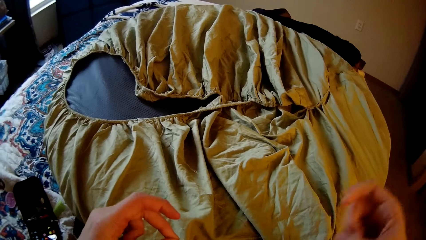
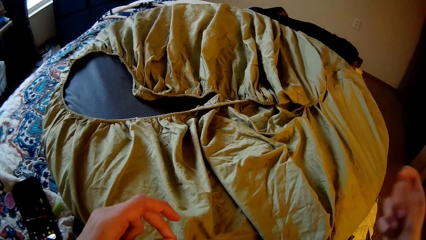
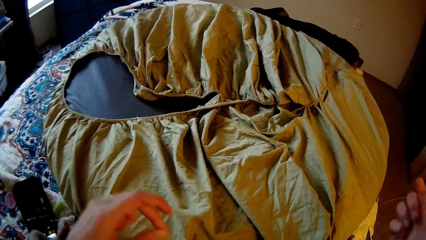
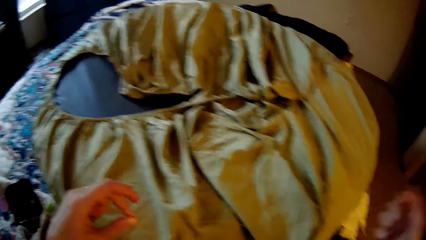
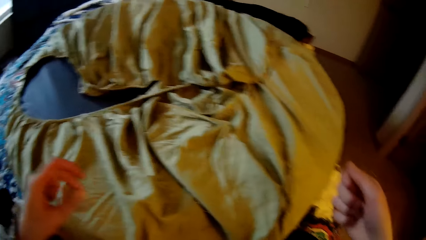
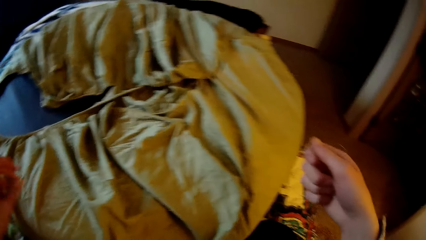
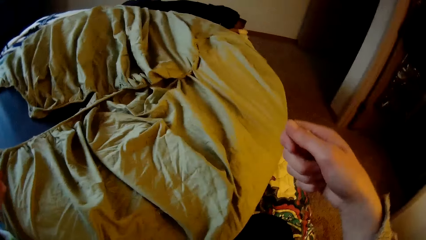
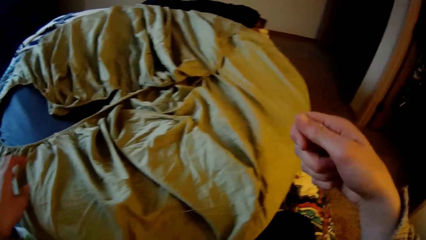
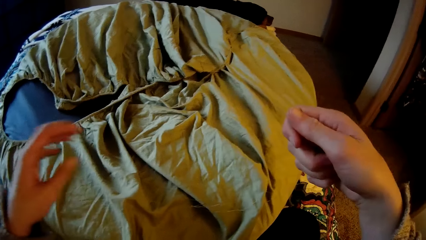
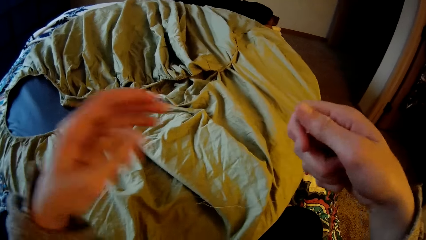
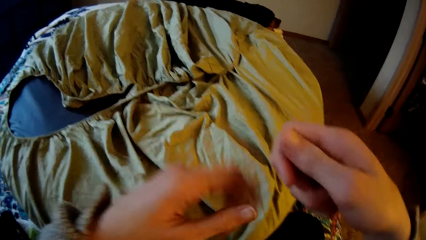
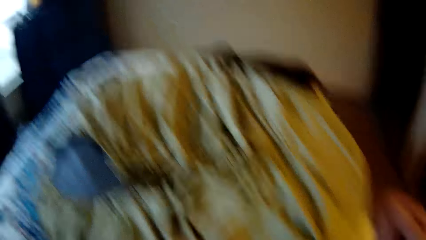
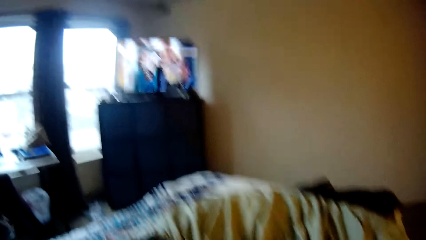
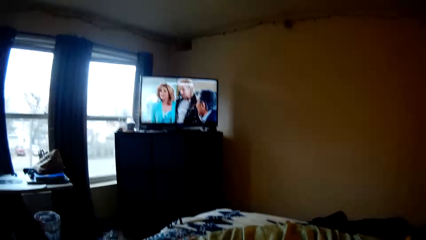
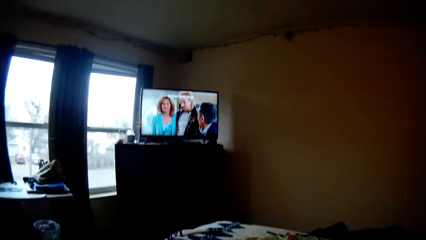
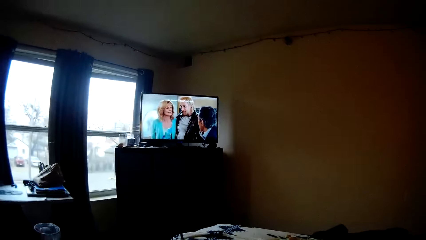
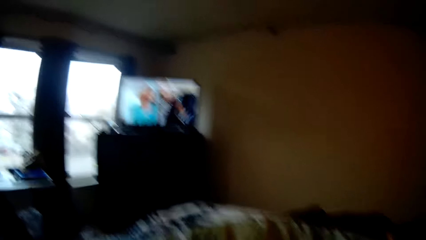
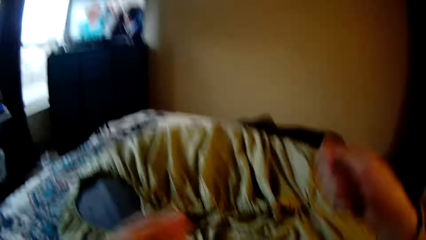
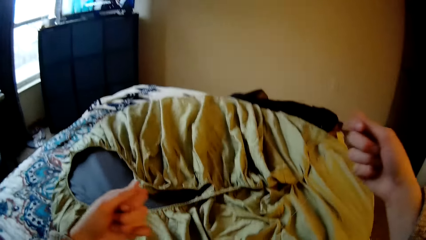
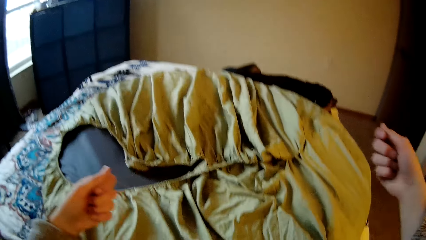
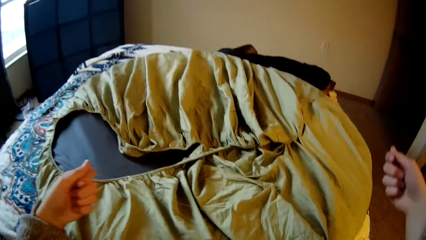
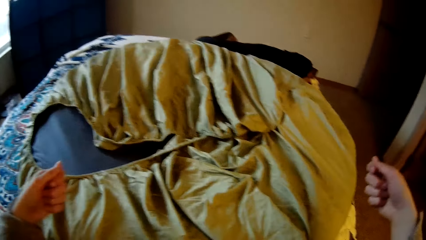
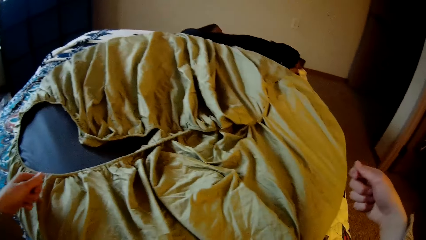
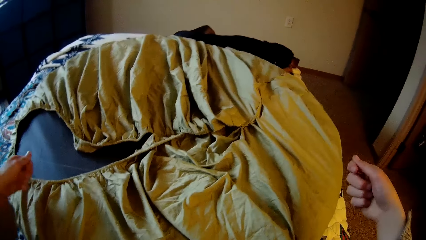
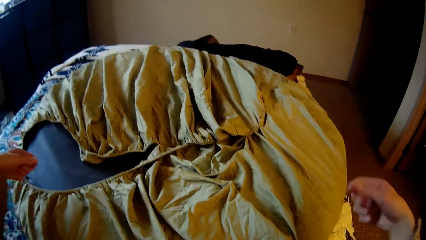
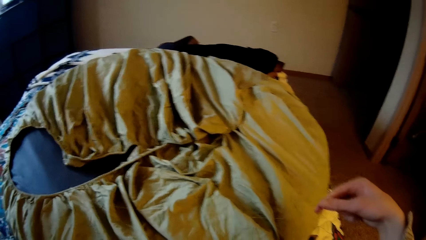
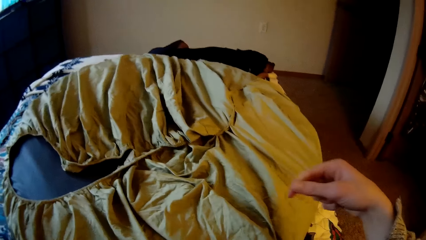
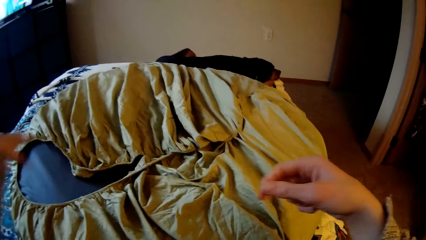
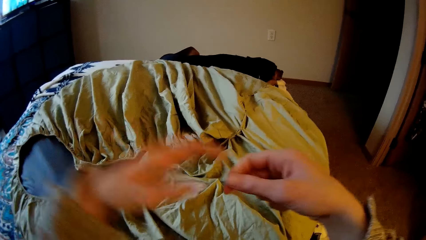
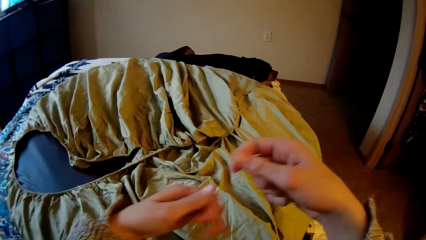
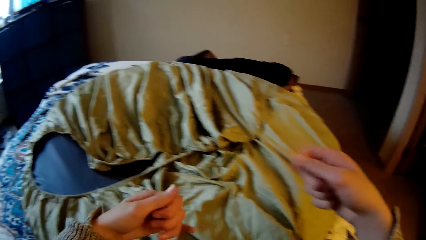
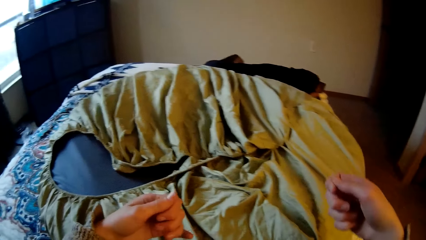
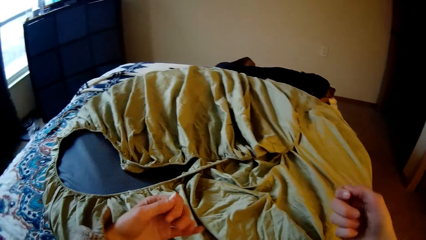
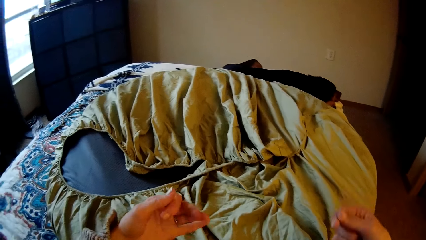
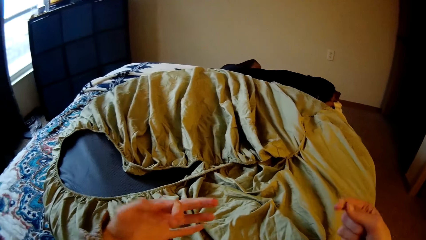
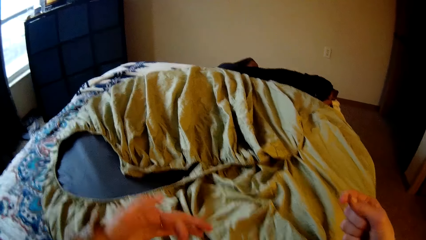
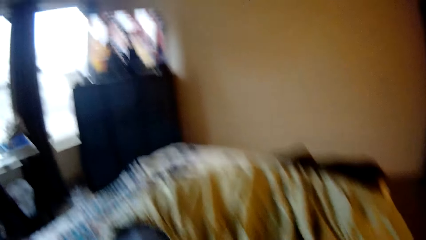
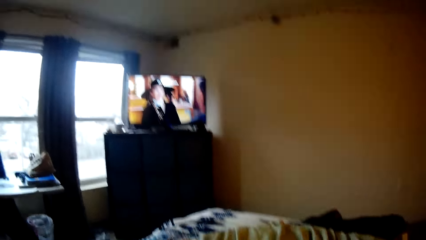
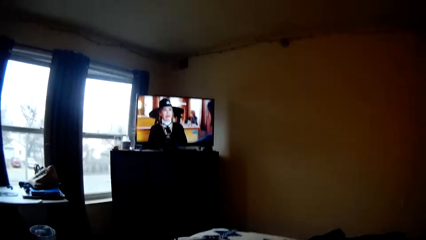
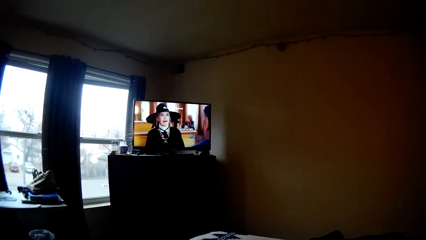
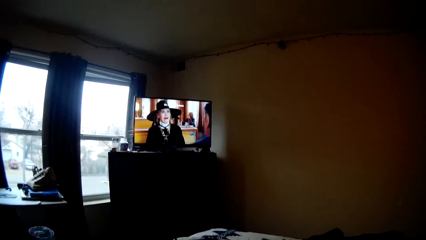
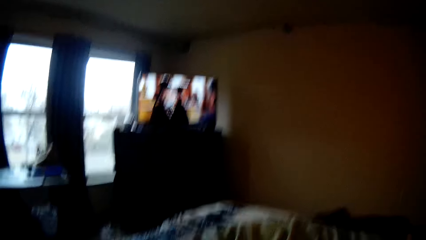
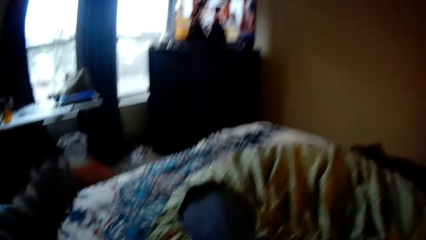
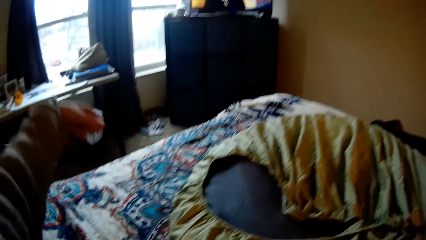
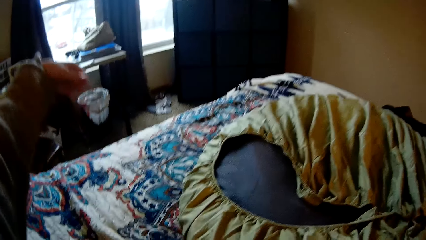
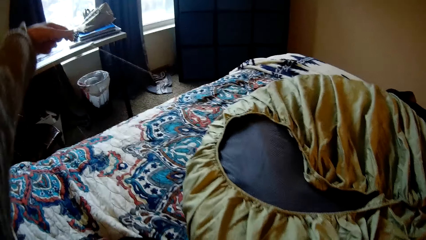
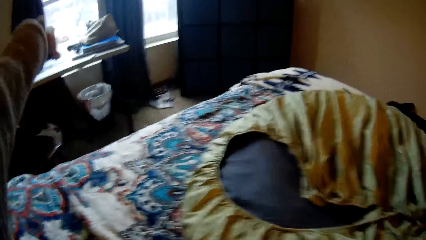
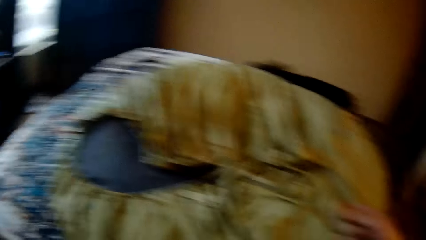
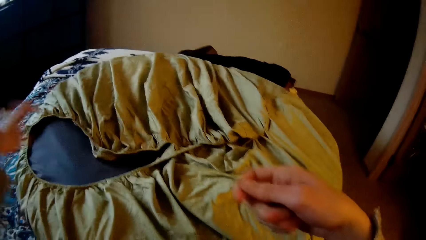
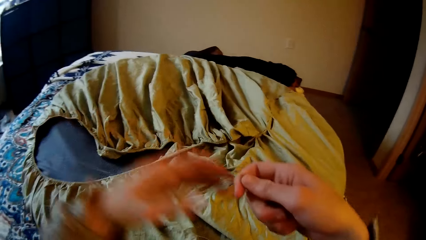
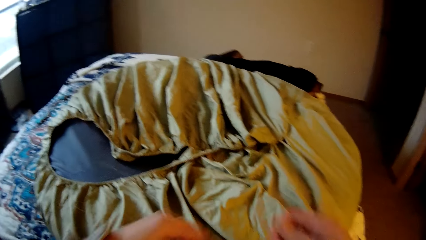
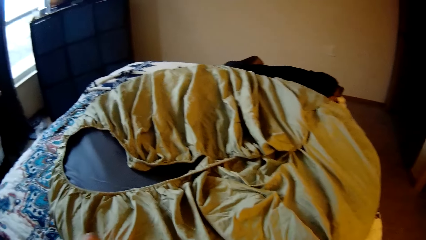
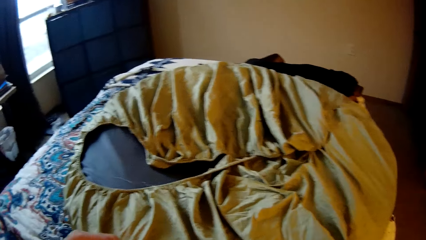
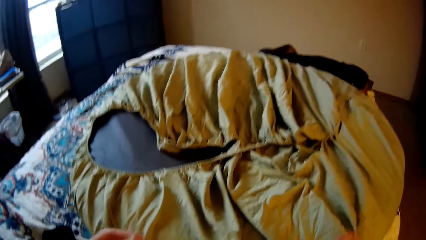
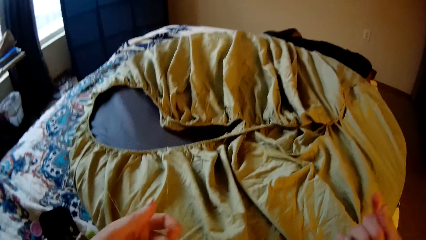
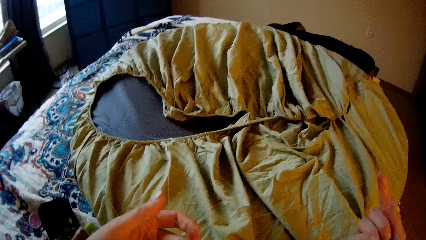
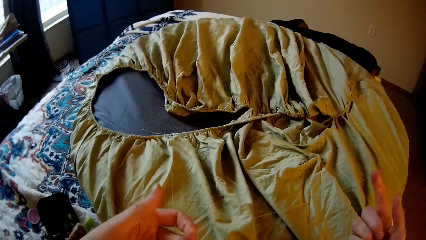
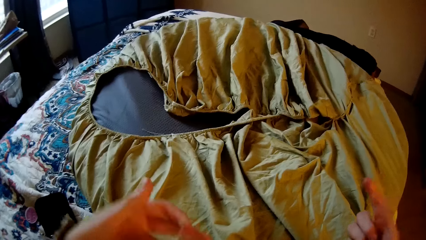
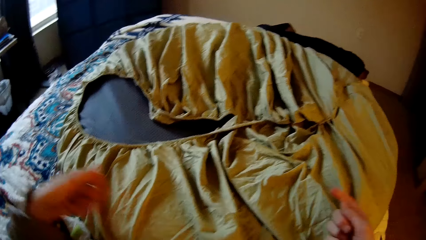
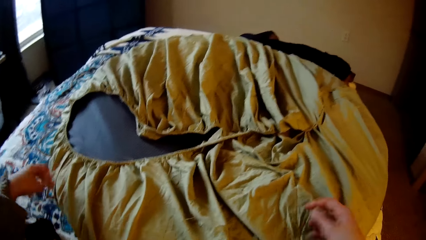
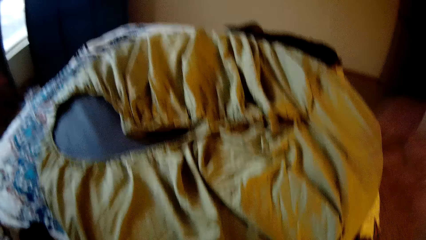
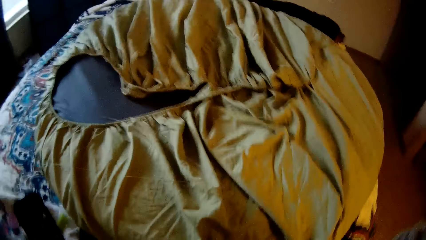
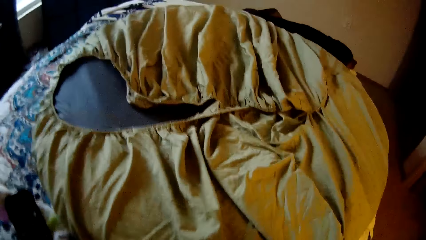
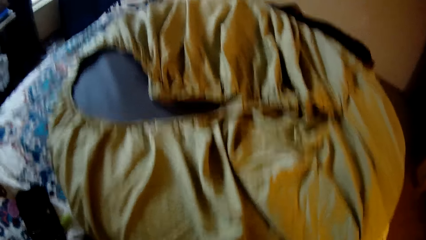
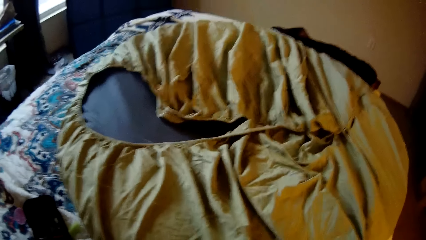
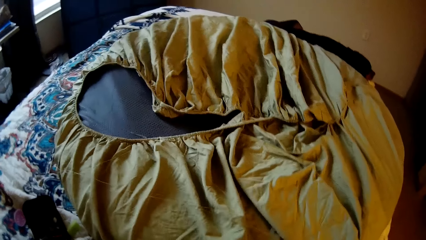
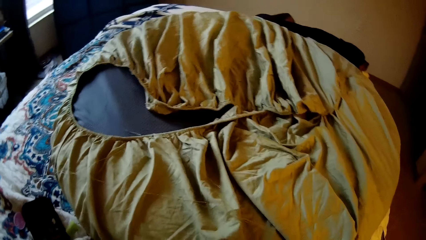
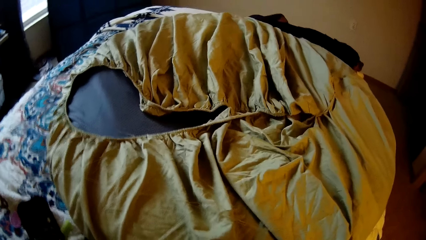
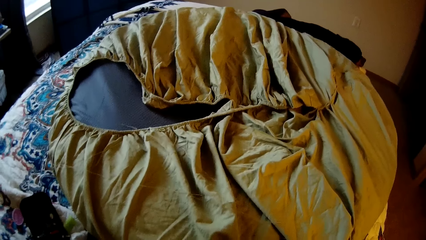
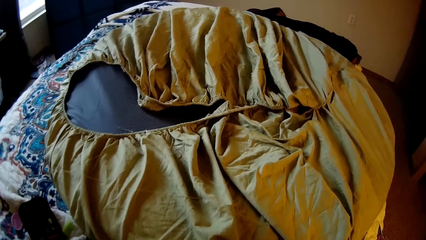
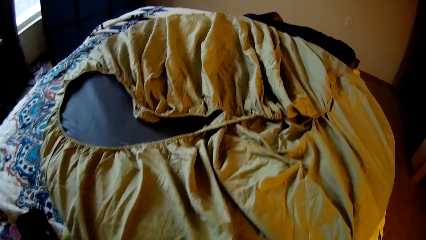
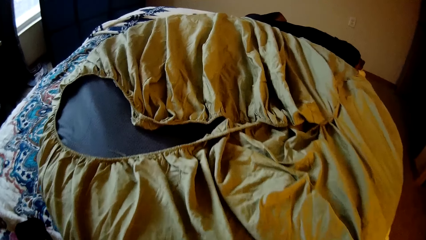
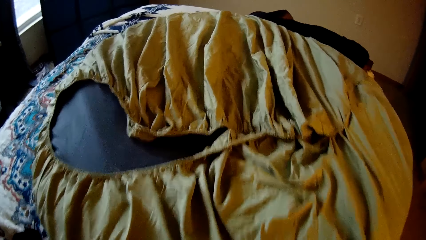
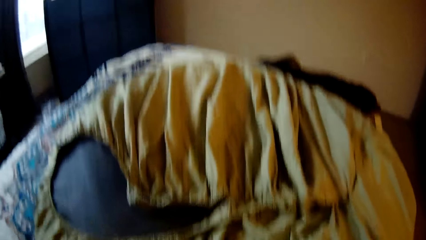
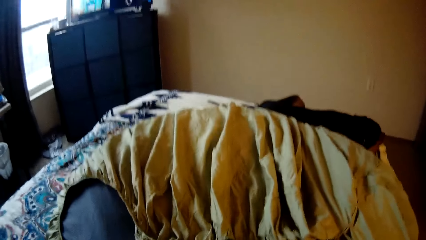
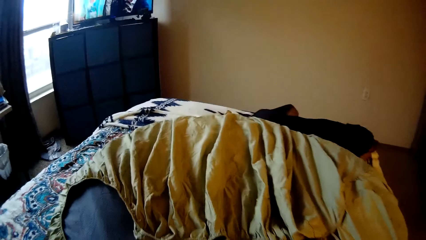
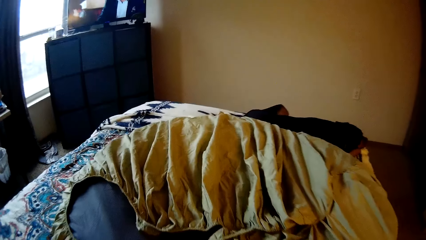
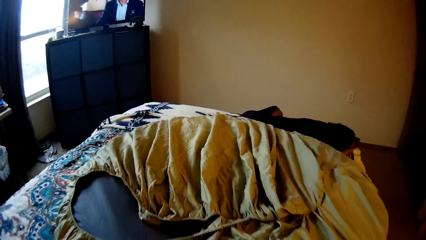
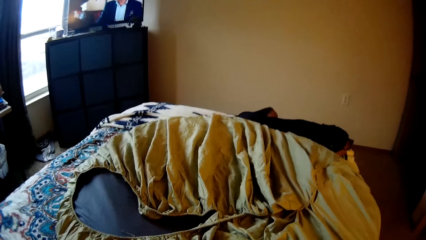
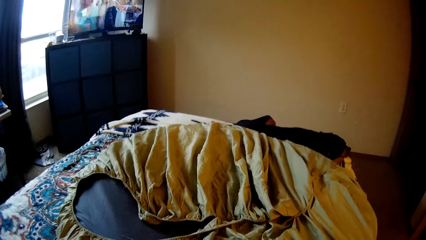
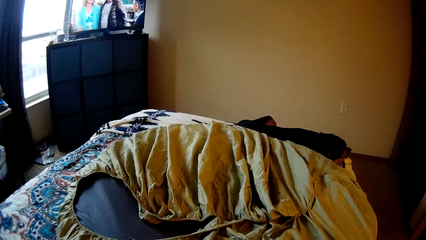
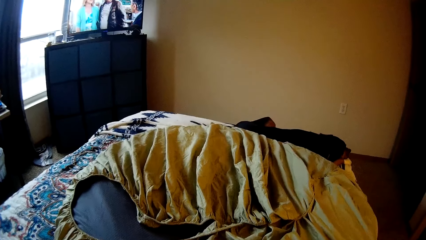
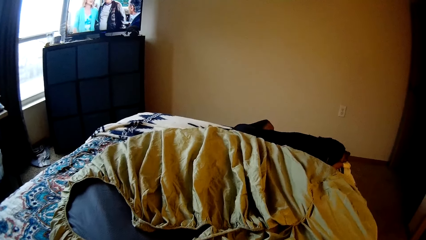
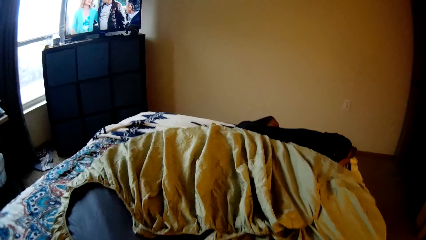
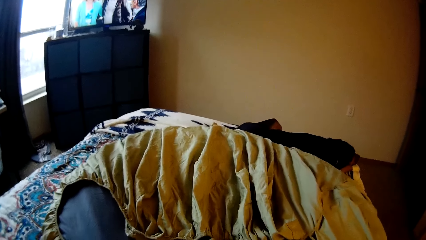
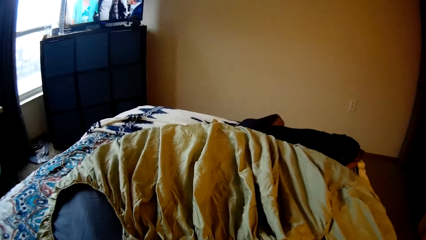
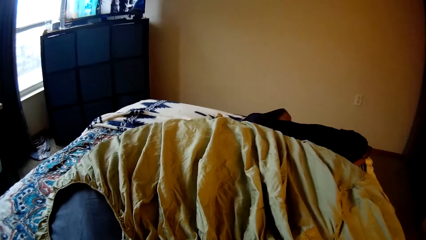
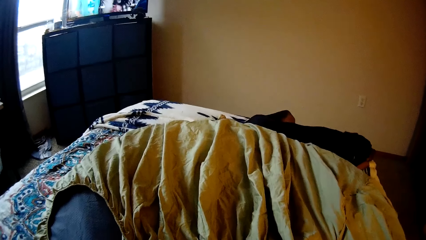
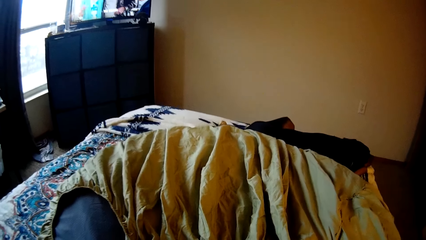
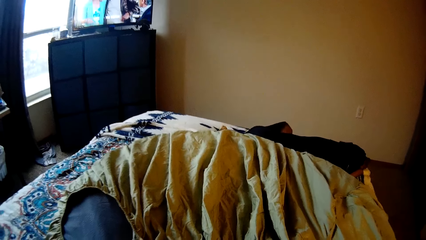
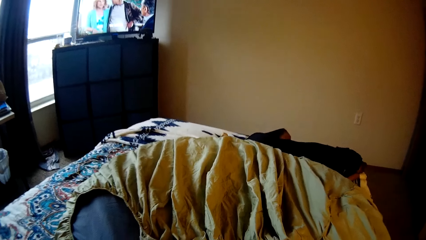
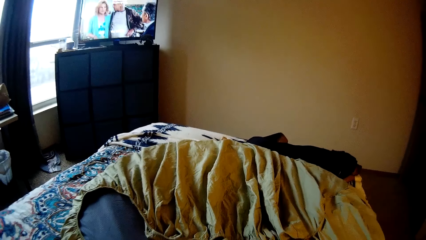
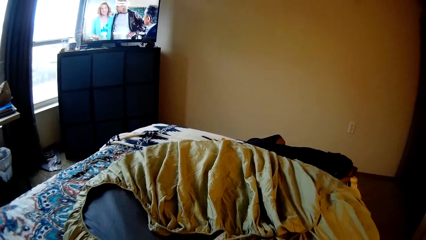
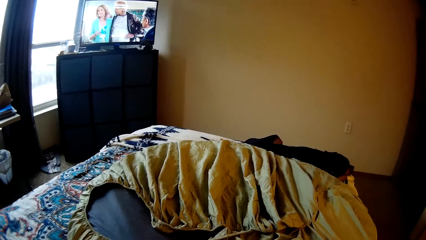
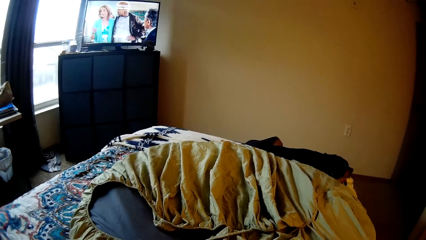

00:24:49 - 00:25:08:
The camera wearer stretches the thread. They drop the thread in the bed and change the position of the camera.
